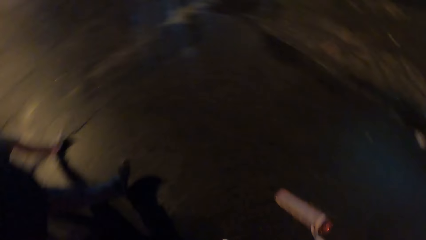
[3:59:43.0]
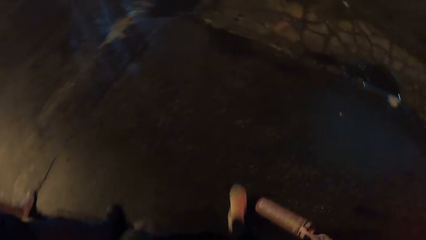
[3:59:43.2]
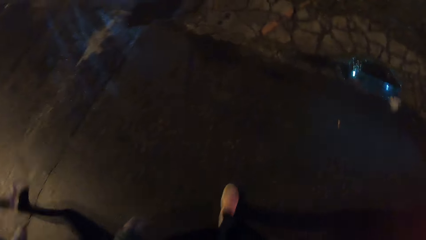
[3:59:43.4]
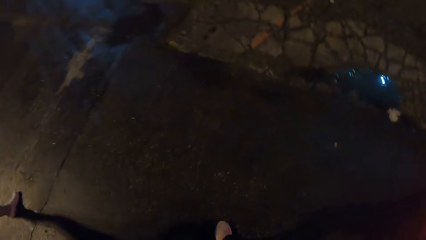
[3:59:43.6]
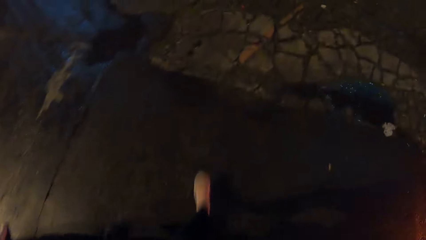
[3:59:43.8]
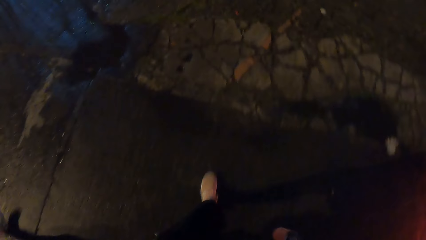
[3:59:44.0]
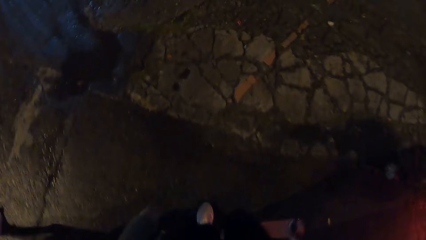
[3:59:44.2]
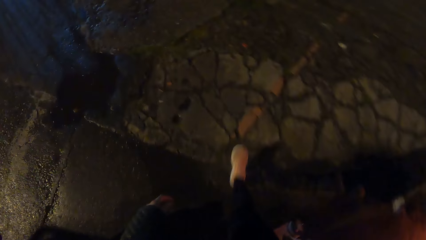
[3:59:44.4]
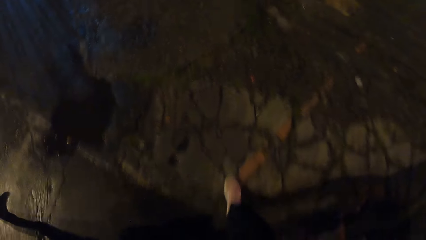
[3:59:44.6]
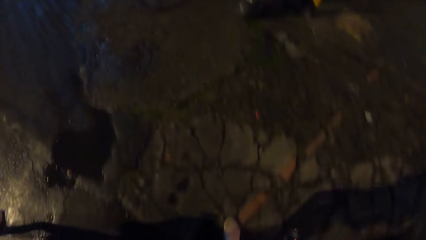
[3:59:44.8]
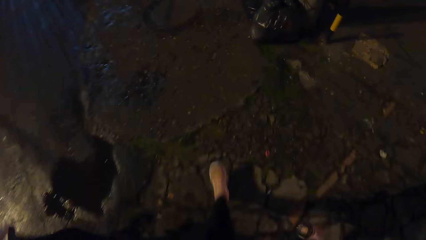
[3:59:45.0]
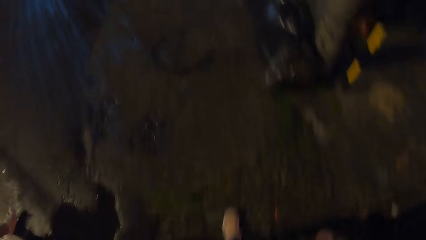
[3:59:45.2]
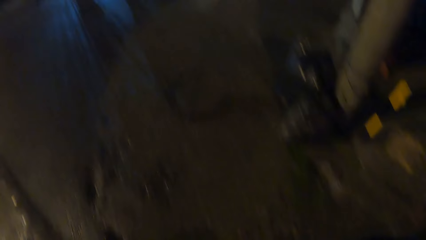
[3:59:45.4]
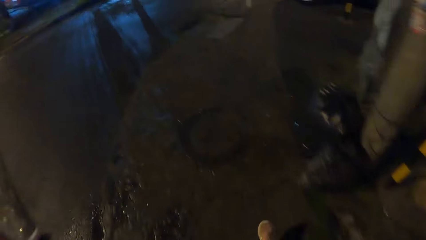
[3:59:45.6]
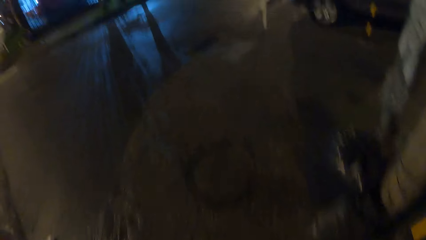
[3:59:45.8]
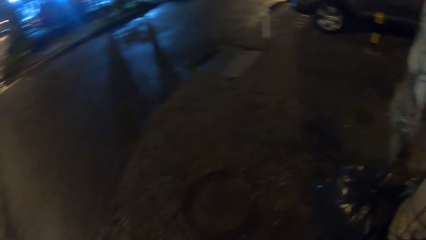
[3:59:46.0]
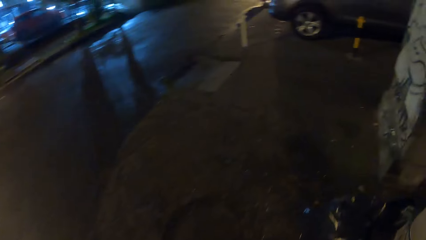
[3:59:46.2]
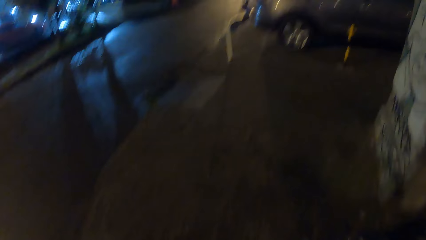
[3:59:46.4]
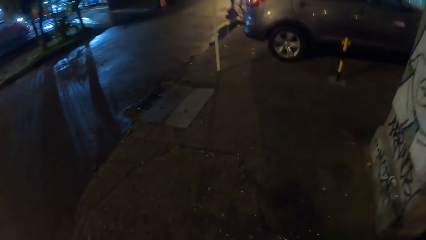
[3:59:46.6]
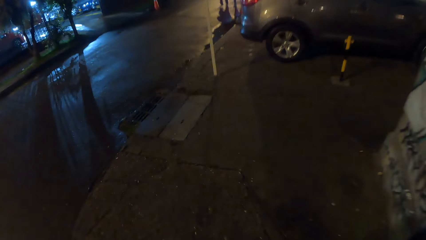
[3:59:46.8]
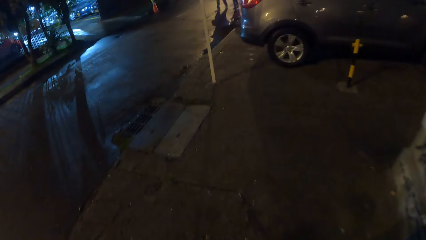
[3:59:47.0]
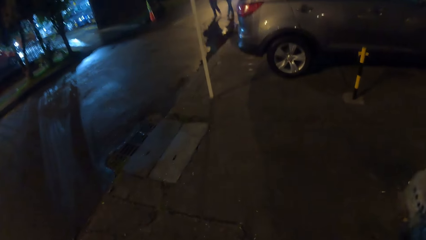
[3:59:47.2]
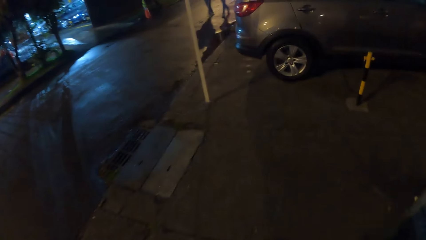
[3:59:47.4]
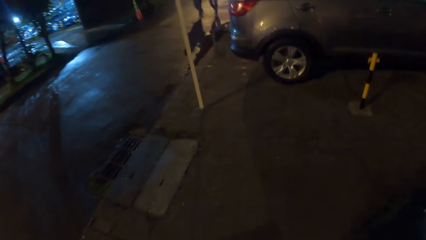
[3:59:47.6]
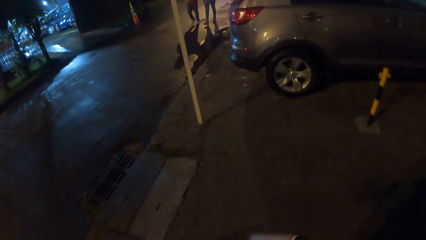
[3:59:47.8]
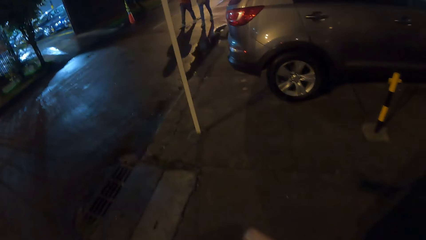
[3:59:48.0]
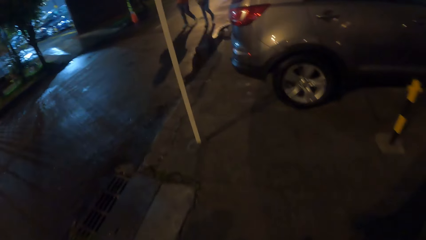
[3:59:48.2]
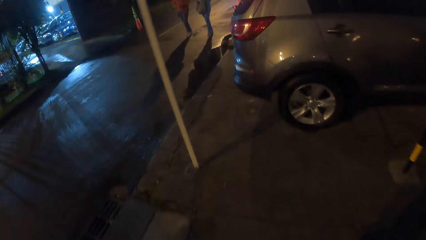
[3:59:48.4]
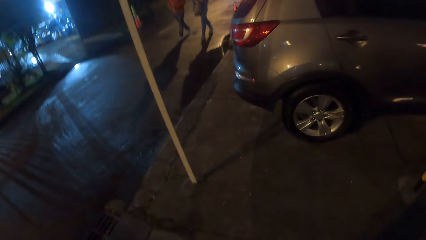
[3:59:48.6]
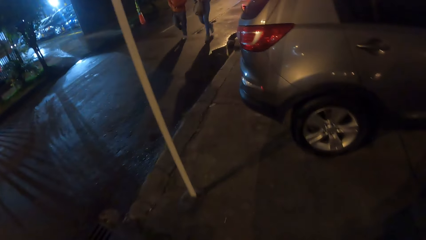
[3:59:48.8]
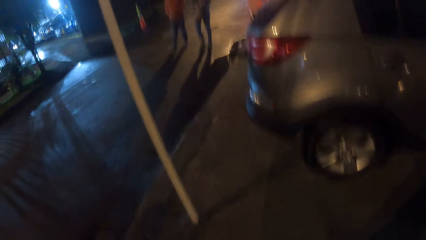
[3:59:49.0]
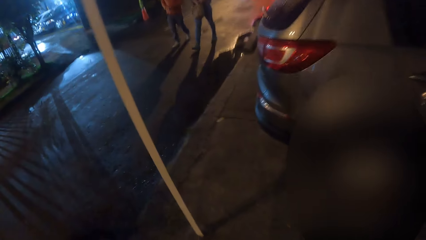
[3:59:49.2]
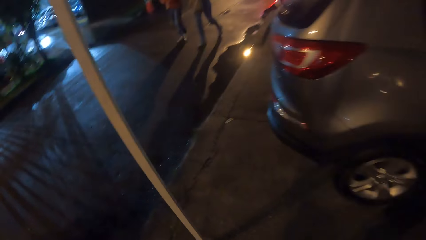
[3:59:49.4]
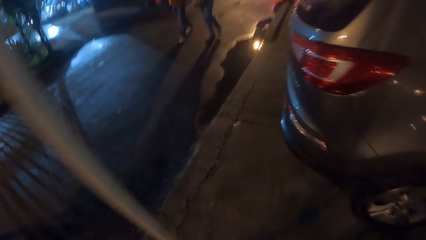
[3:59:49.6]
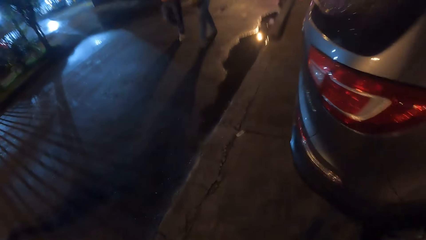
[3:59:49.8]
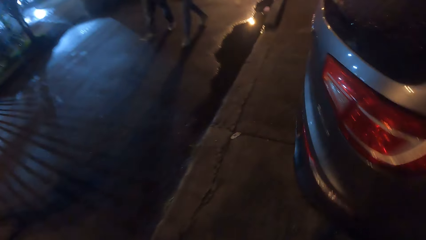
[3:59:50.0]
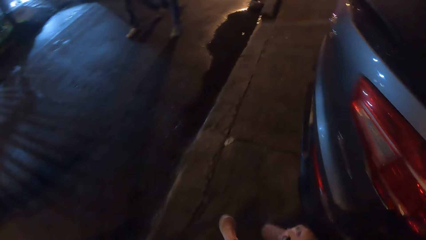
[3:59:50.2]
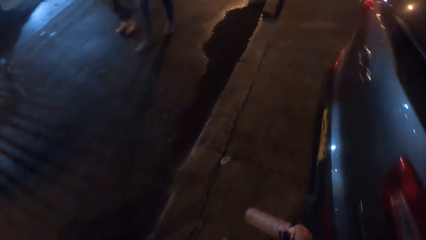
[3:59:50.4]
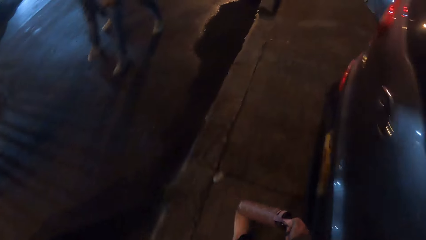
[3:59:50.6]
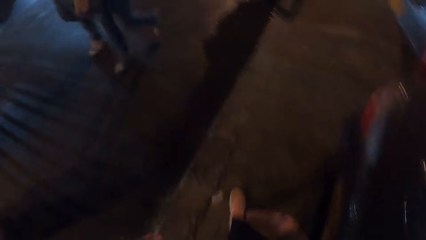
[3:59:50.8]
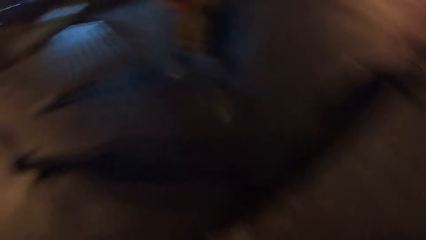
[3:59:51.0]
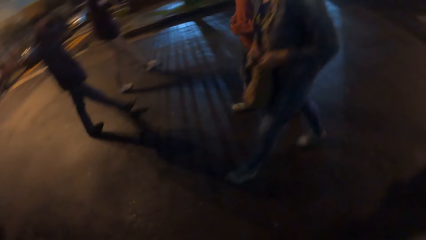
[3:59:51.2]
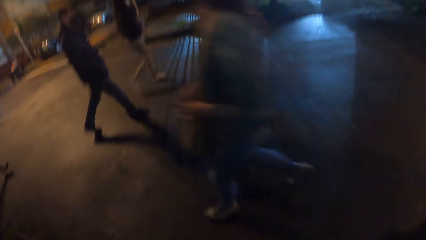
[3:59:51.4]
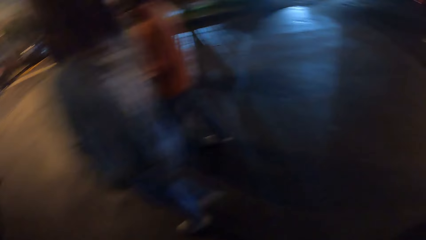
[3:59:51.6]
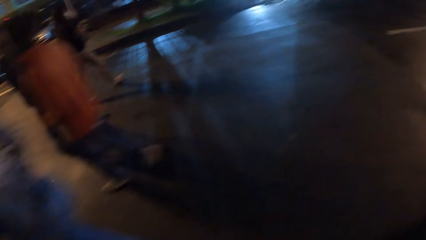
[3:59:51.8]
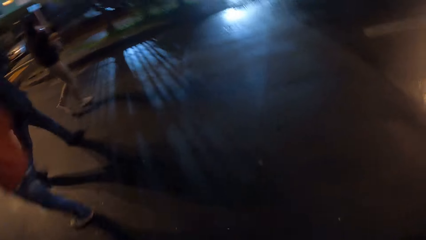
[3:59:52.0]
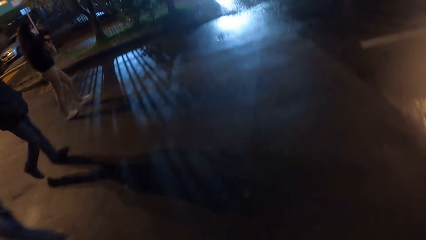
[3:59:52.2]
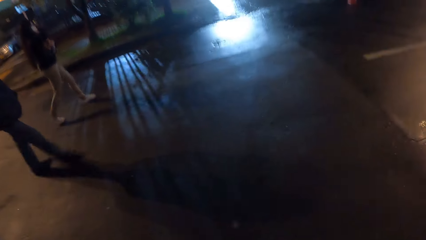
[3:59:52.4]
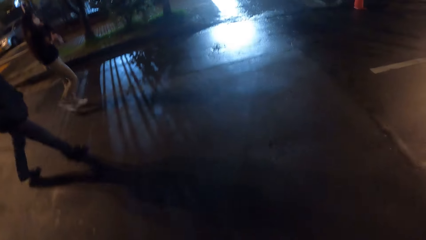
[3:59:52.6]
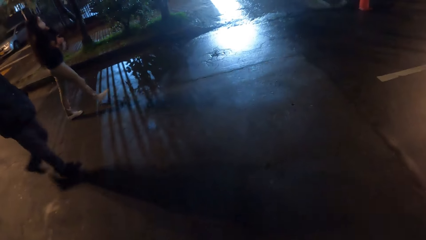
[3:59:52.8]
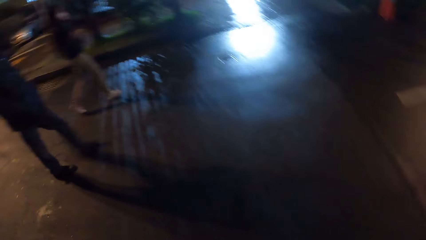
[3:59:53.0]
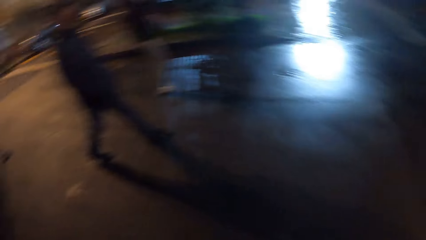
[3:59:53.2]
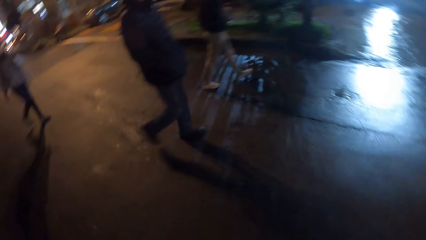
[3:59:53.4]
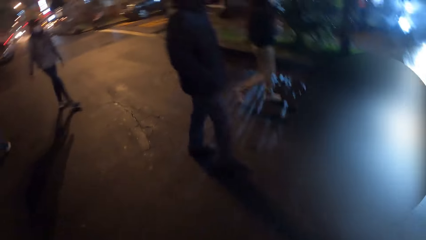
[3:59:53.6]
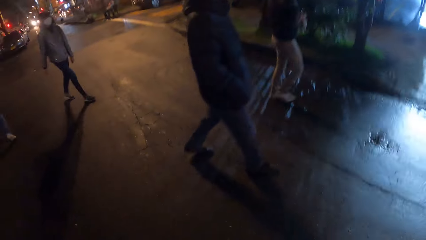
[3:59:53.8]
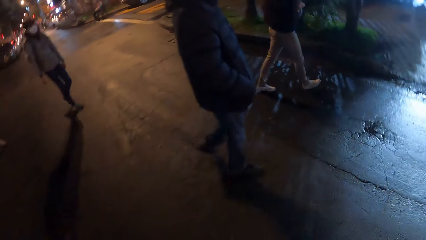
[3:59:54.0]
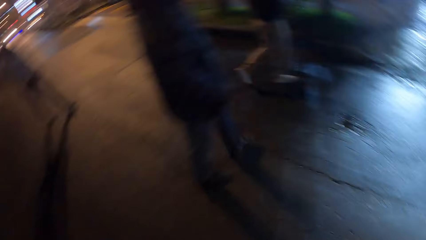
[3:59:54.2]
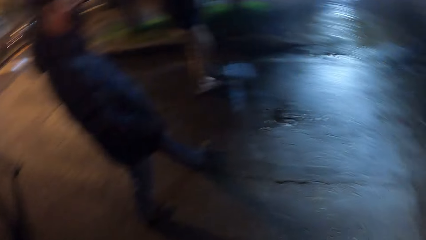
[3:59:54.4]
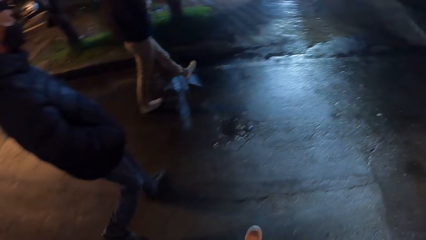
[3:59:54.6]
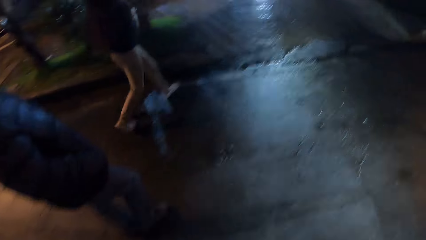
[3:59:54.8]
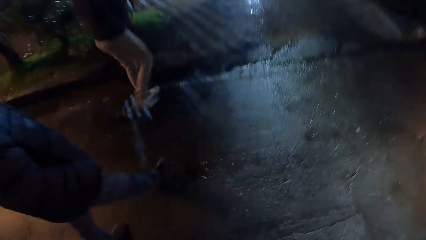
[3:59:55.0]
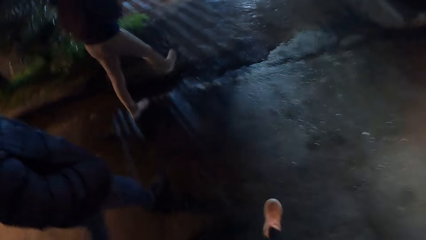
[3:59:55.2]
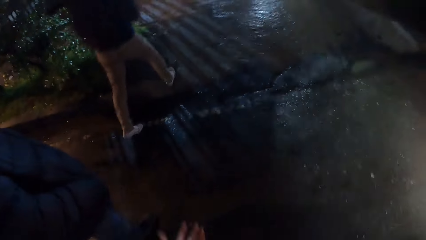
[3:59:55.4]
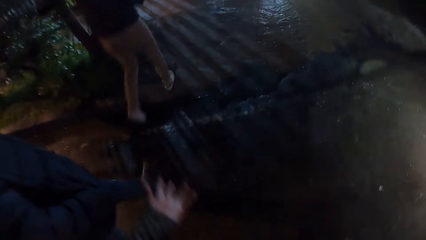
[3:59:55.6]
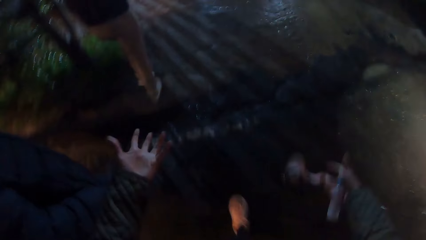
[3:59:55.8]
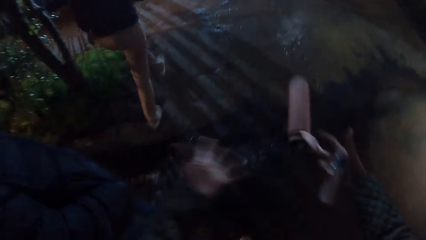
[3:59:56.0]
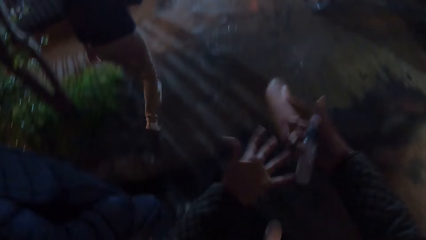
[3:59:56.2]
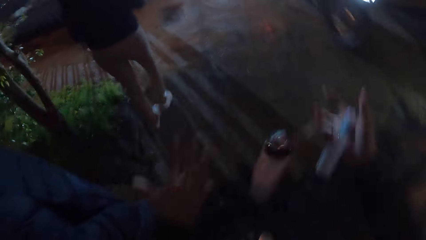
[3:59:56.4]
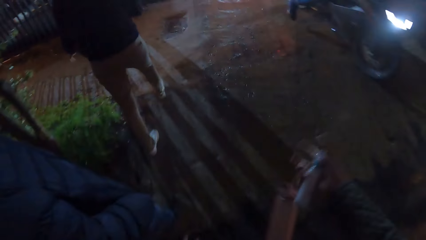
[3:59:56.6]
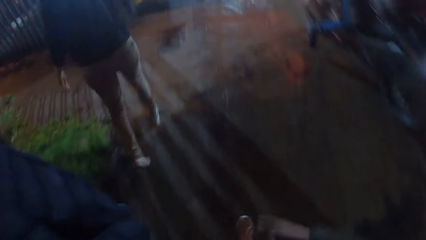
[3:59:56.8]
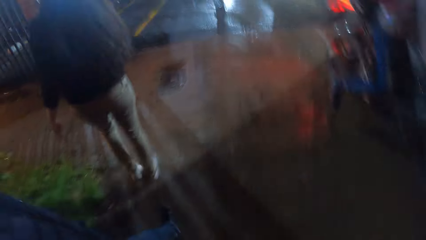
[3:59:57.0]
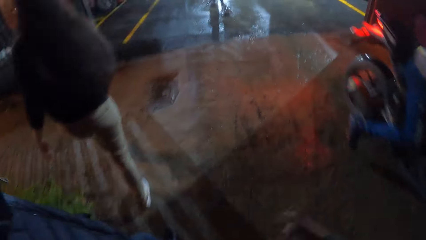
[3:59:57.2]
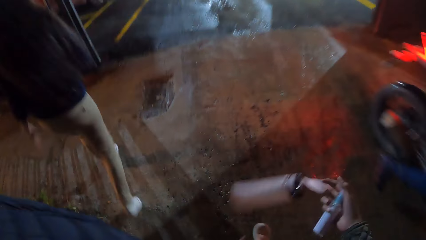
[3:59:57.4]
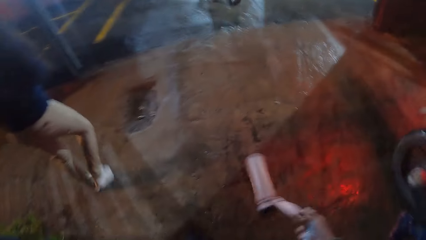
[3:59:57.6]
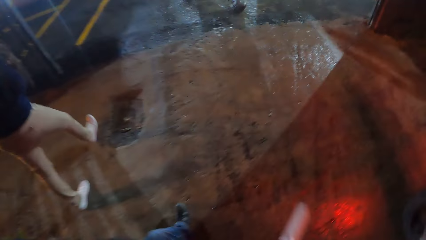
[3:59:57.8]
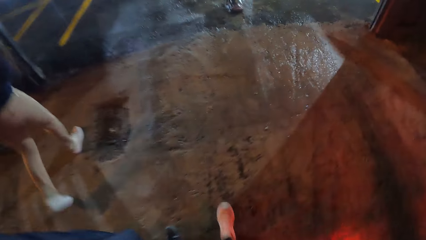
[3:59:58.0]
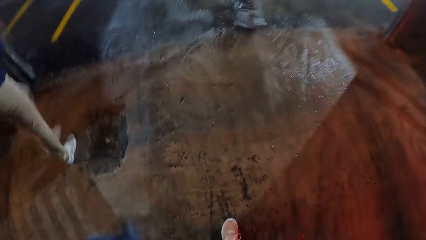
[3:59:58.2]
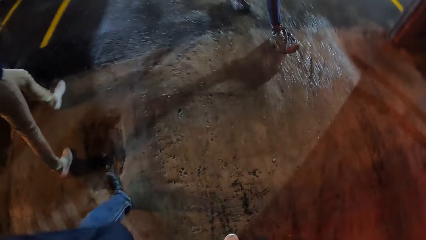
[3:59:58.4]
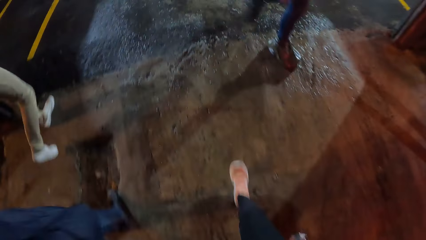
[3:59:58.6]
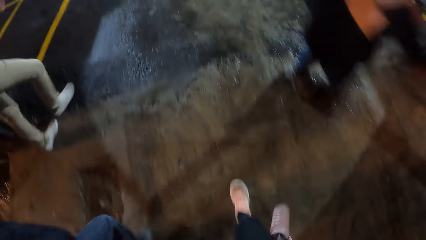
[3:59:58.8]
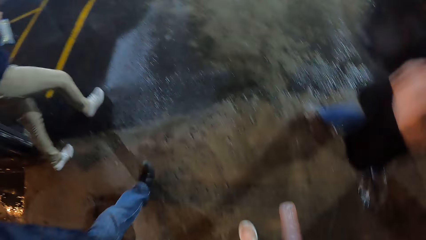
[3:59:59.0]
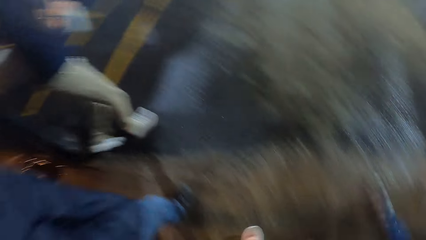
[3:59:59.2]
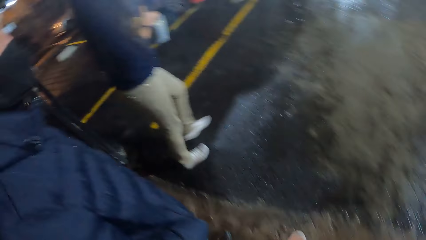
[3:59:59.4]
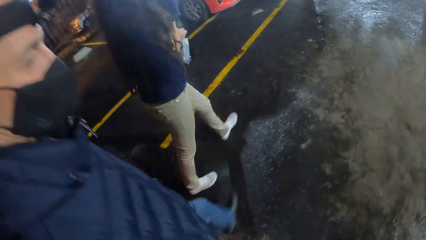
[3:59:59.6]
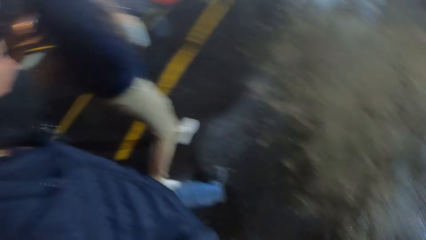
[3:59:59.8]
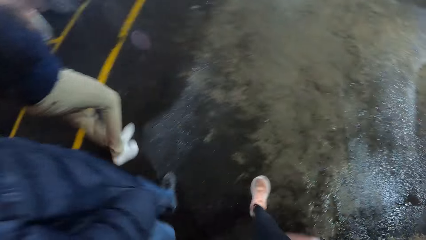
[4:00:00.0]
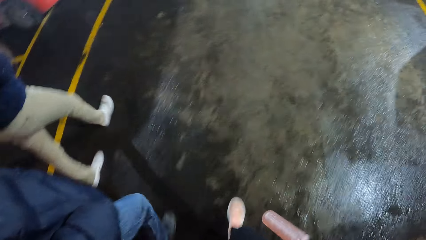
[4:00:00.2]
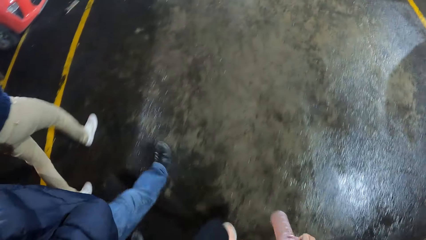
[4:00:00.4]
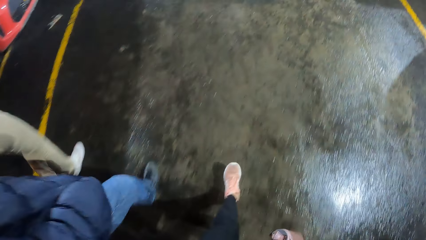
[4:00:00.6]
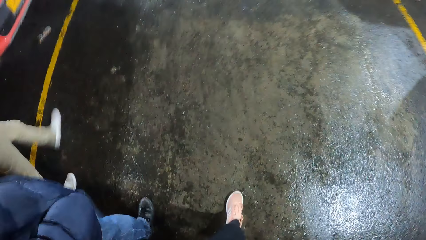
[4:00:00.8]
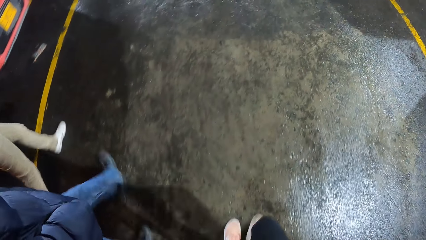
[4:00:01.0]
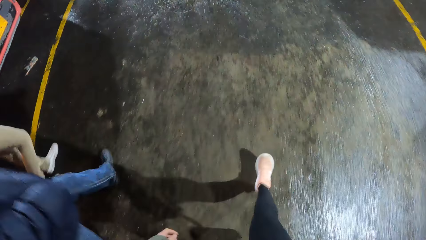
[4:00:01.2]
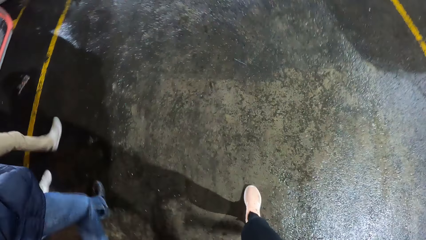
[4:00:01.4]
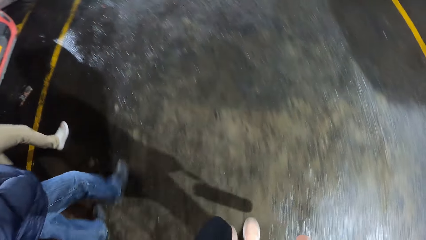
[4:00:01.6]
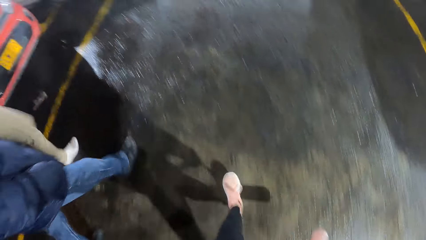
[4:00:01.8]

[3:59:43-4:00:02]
The camera wearer walks on the road. They walk on the pavement. They carry a water bottle. They look around. They walk on the pavement. They interact with the group of people. They carry something. They carry the water bottle. They walk on the road.
